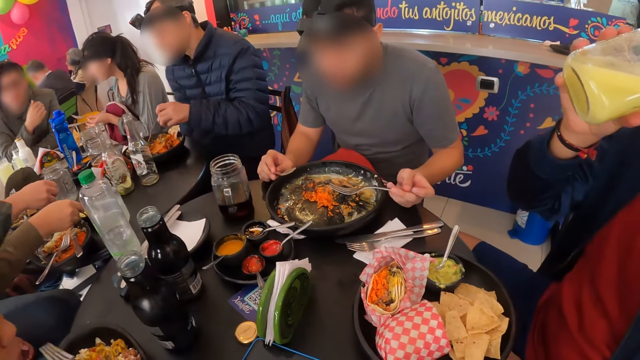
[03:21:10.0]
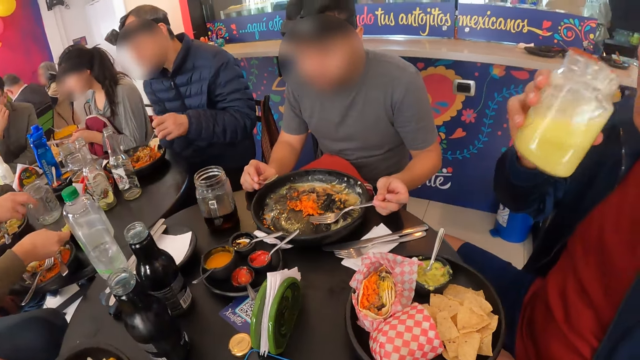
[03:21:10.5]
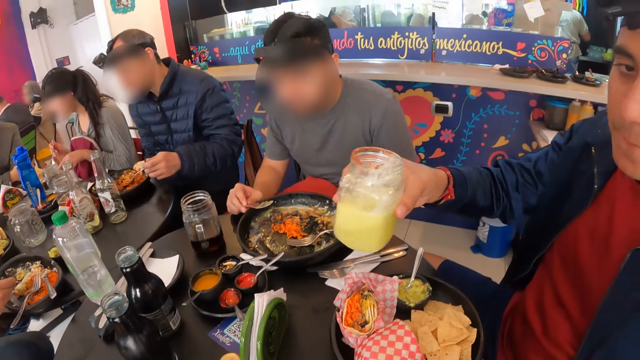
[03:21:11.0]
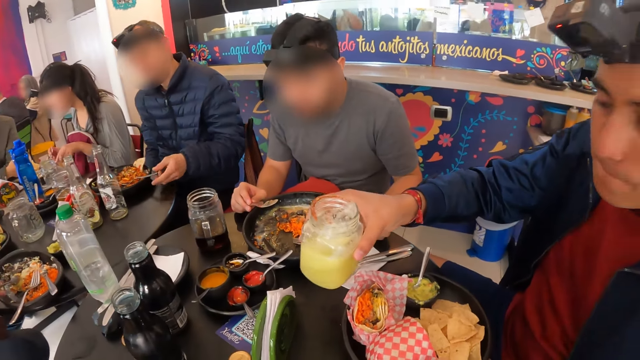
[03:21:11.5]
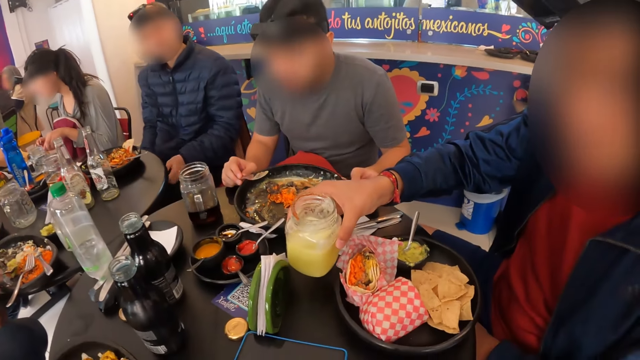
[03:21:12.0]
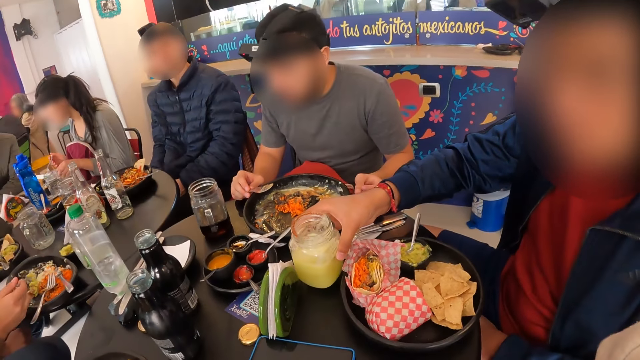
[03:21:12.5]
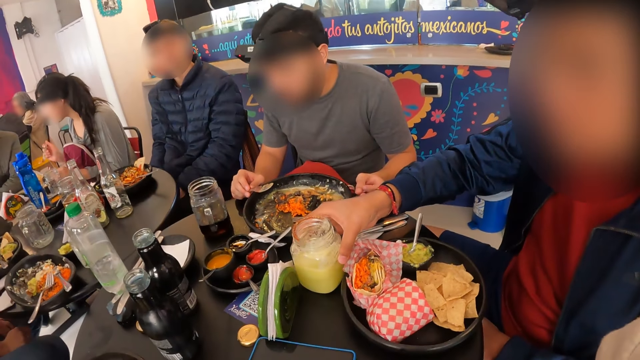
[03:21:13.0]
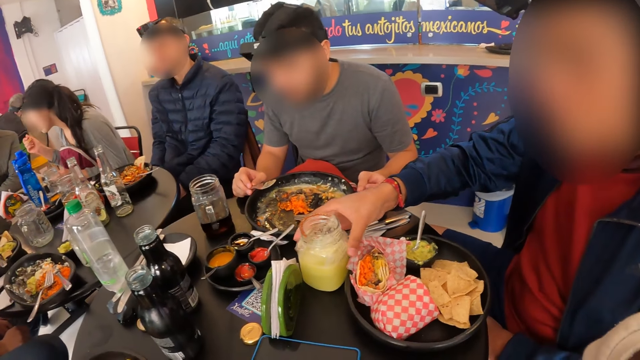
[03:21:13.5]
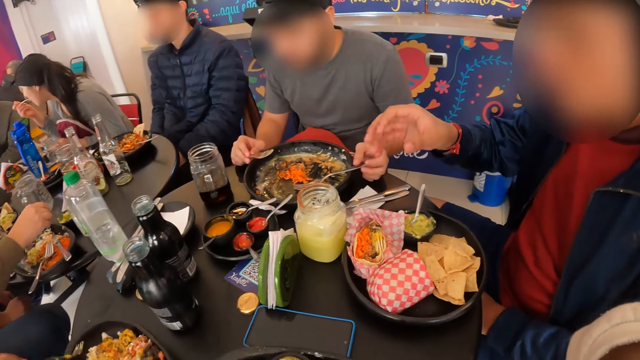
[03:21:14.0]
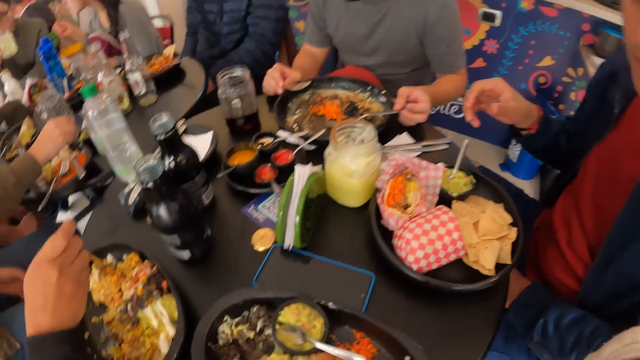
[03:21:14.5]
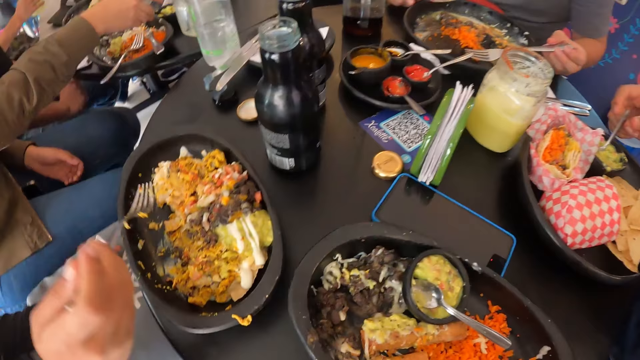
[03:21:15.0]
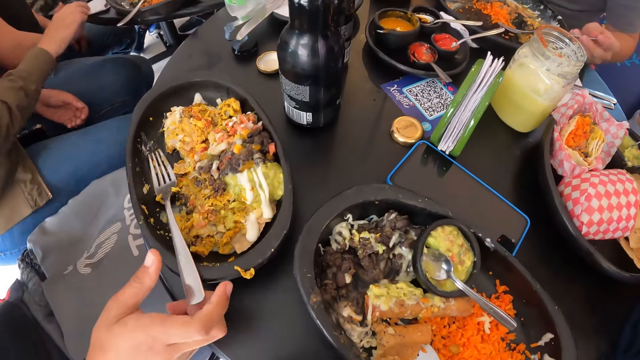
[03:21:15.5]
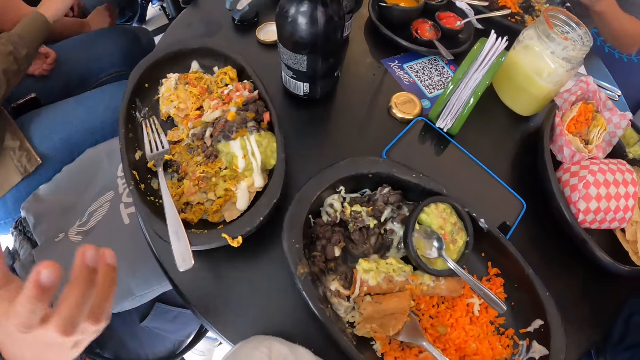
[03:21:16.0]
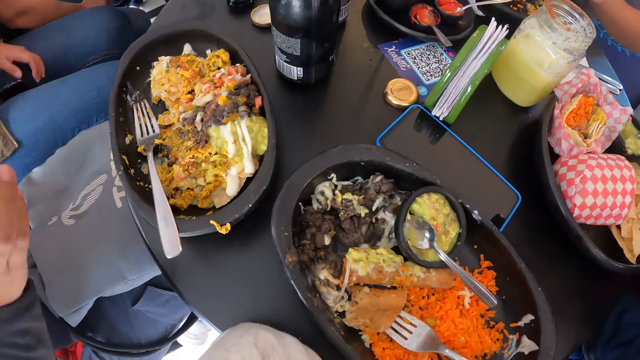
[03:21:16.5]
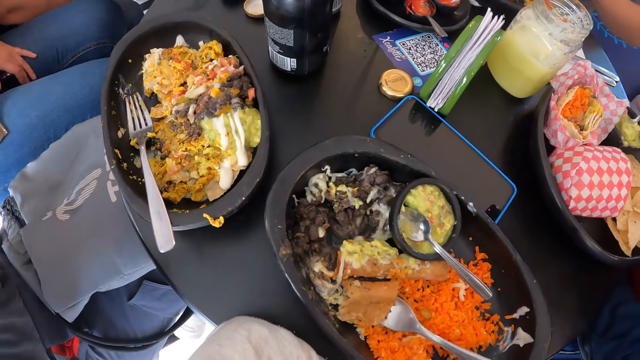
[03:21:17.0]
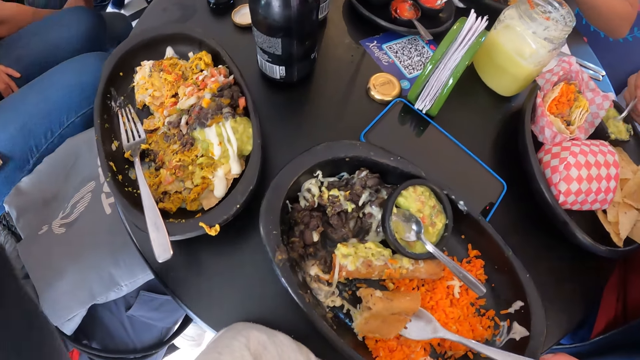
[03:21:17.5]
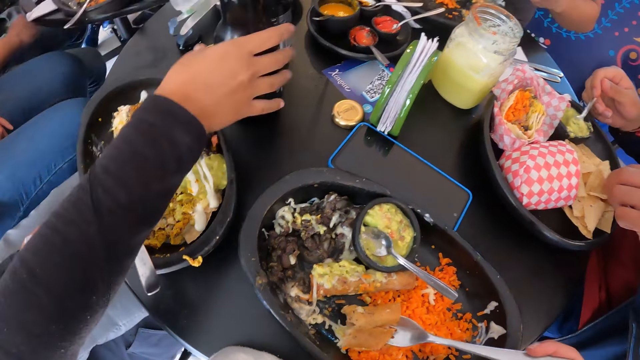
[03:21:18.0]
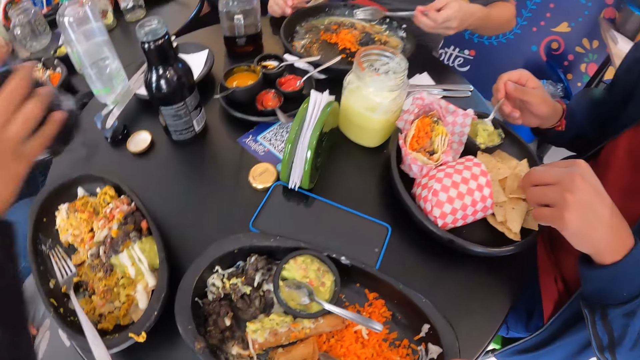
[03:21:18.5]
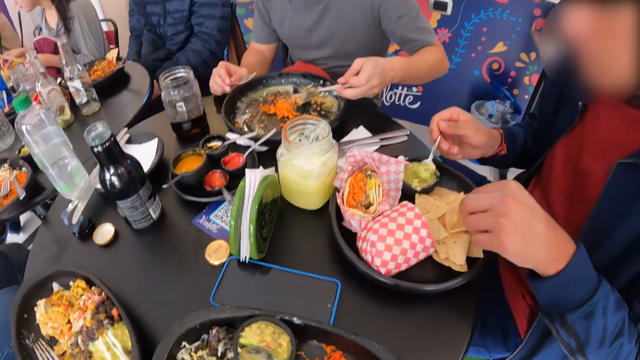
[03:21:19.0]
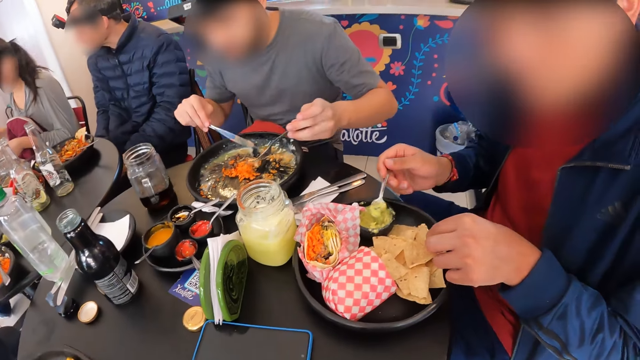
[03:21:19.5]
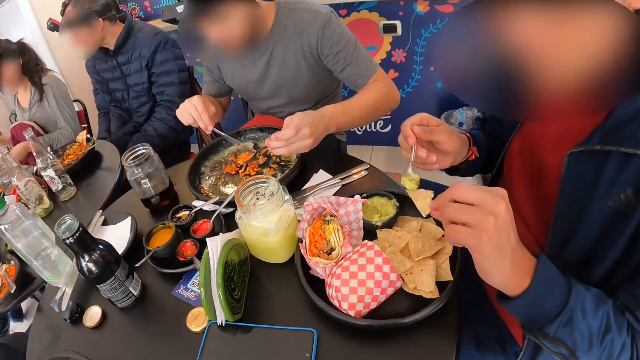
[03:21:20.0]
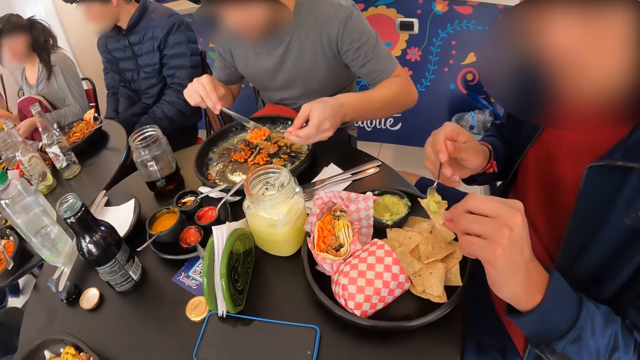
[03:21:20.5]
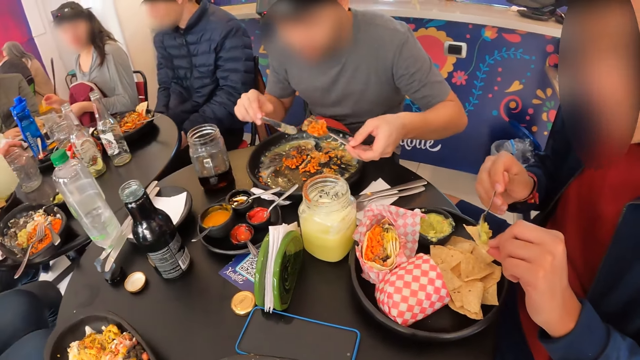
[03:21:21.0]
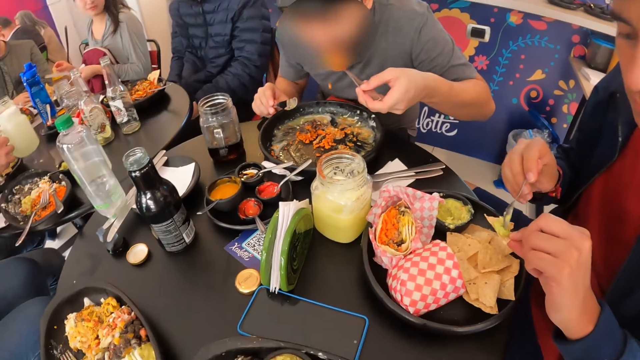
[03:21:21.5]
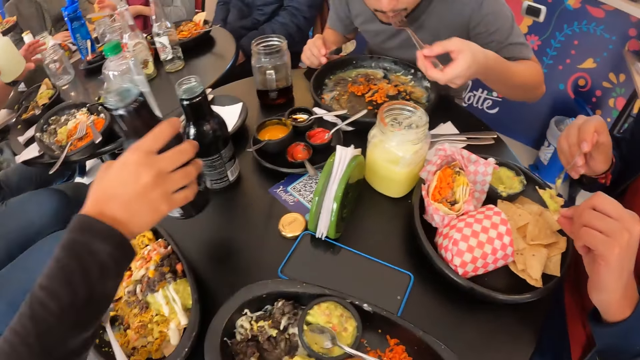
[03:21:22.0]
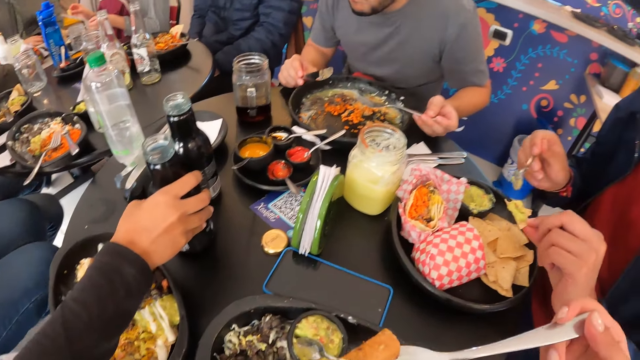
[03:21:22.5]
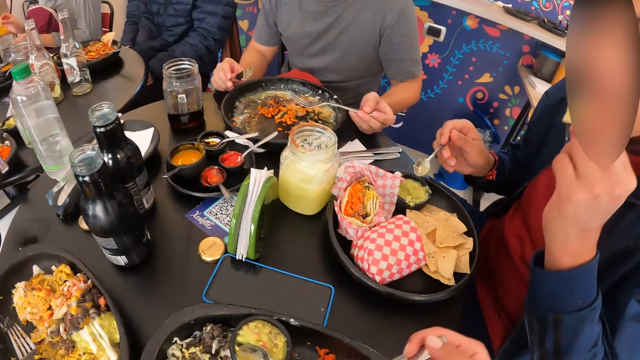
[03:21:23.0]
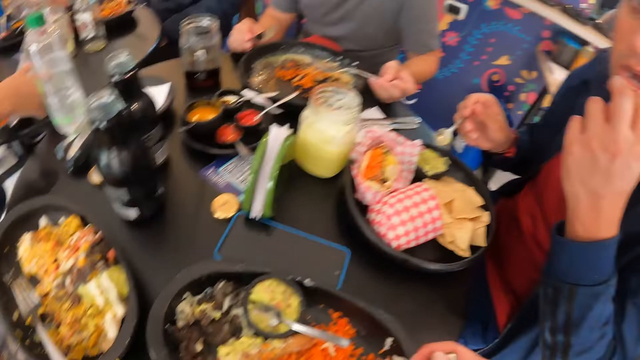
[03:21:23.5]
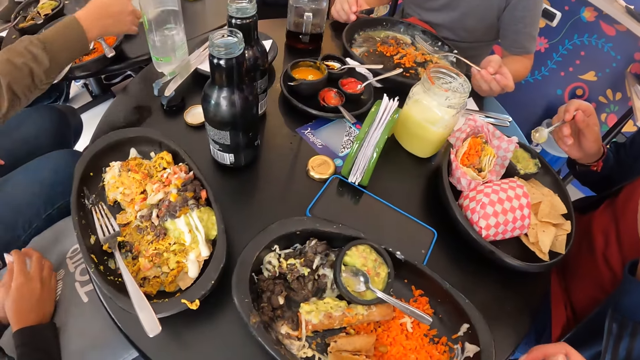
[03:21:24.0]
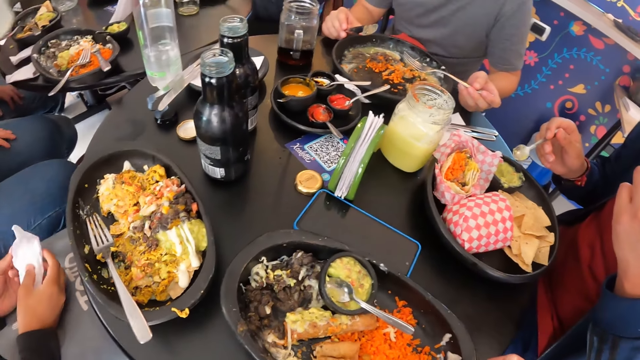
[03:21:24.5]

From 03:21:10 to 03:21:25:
A man drops the glass cup on the table with his right hand. Another man drops the glass cup on the table with his right hand. The second man scoops coleslaw from the container with a spoon in his right hand. The camera wearer scoops a piece of food. The second man applies the coleslaw on the chips in his left hand. He eats the chips with his left hand.

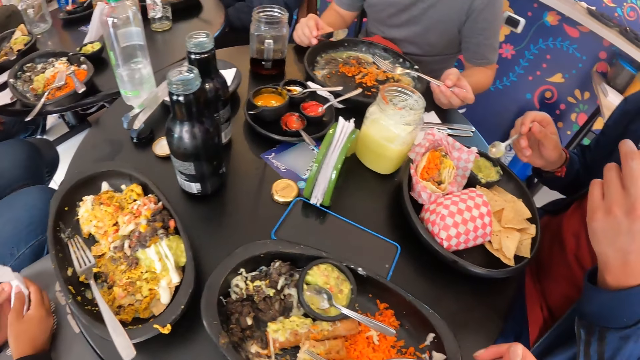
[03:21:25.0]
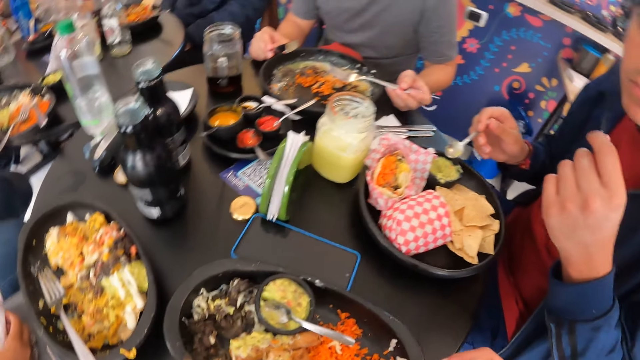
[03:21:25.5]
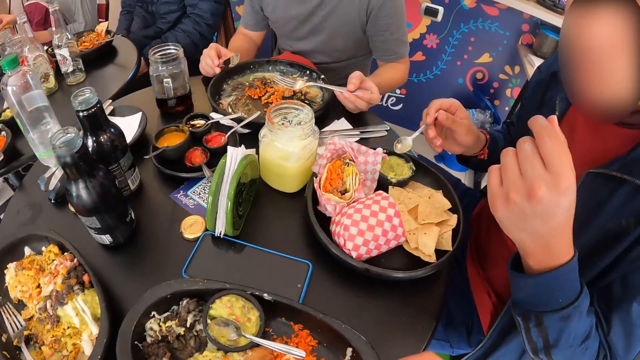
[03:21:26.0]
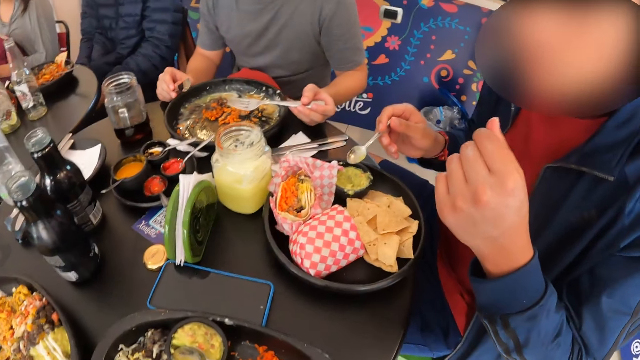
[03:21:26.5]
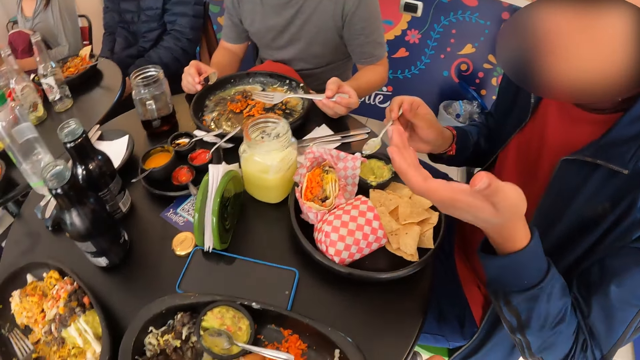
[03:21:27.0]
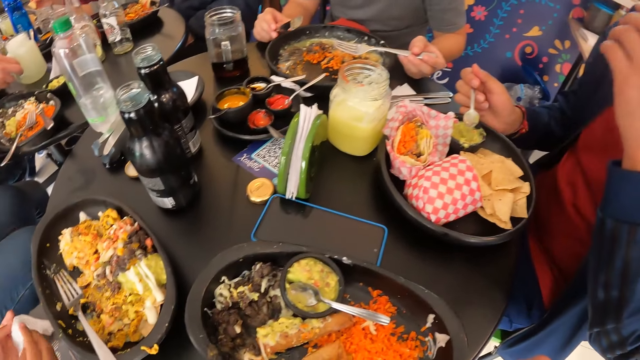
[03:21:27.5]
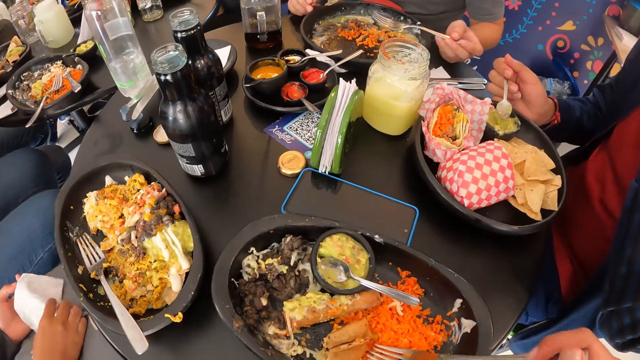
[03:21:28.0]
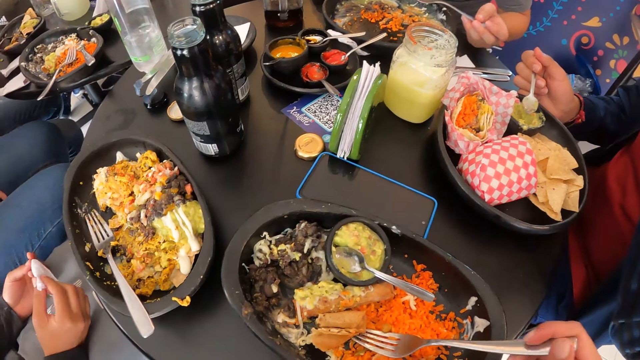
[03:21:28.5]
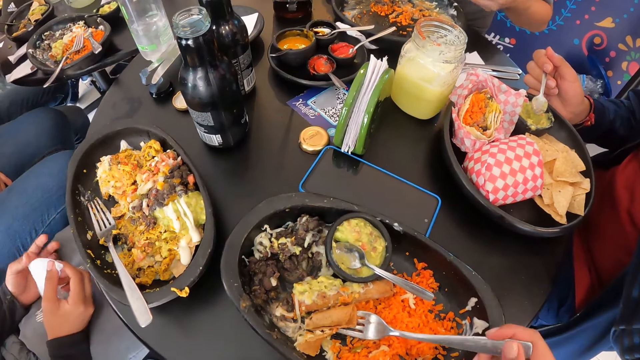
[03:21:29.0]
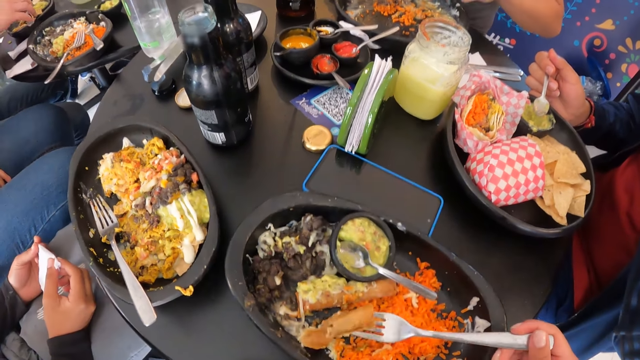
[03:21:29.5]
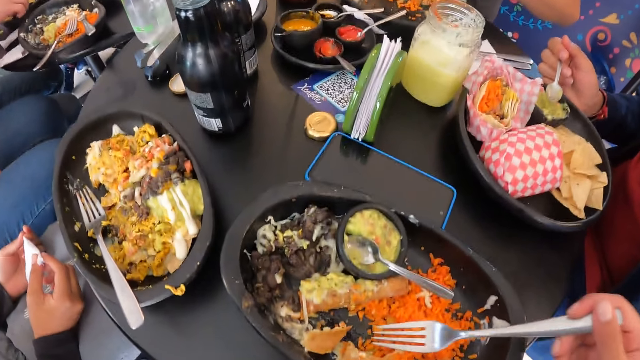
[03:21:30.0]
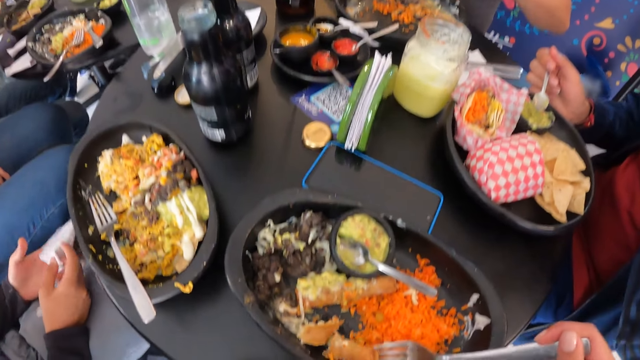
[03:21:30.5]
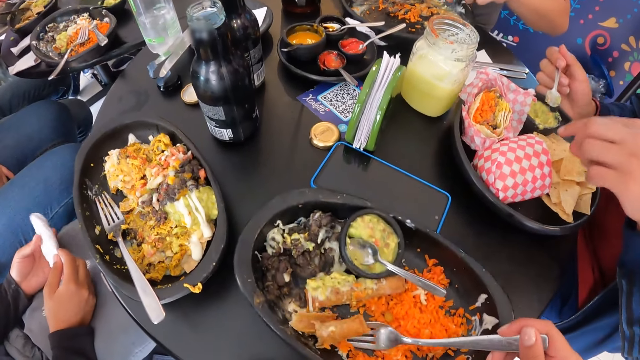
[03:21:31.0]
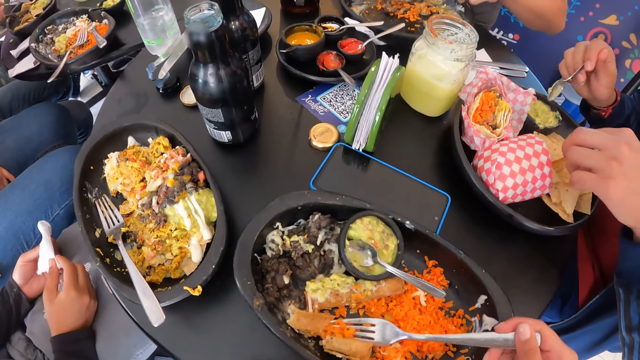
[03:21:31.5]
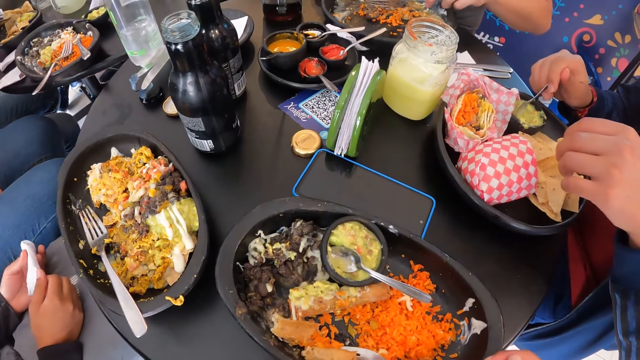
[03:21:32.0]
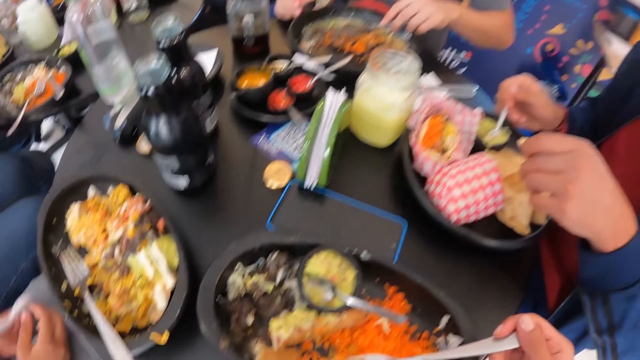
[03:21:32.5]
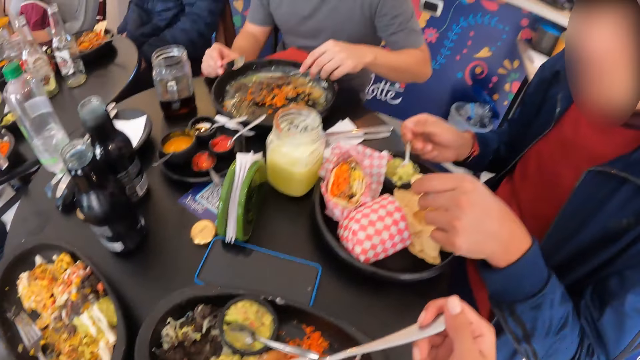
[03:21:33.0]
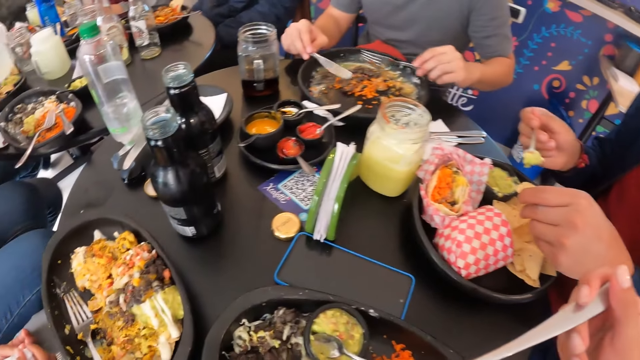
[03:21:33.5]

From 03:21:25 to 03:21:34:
The camera wearer scoops the food. She eats the meal from the plate with the fork in her right hand. A man scoops coleslaw from the container with the spoon in his right hand.
